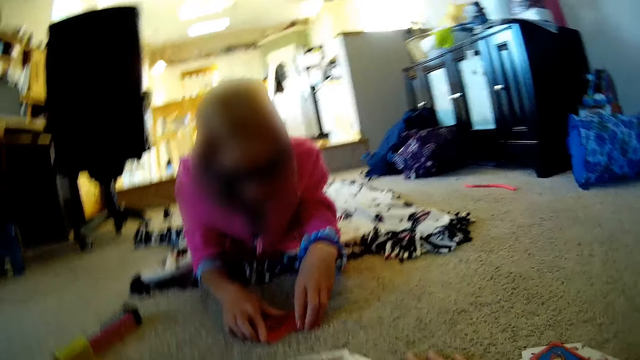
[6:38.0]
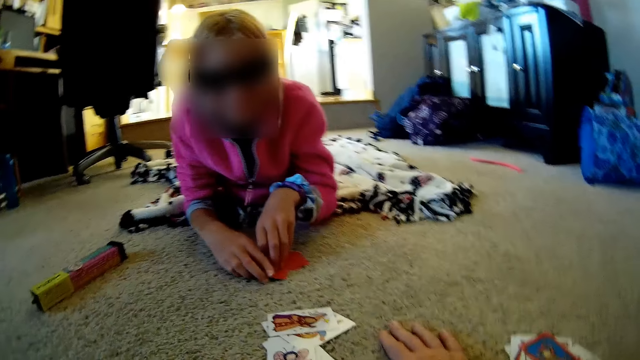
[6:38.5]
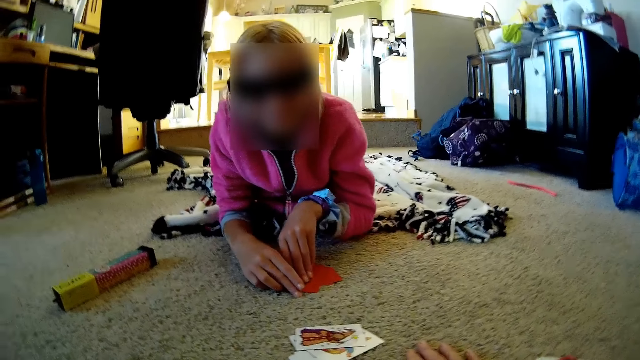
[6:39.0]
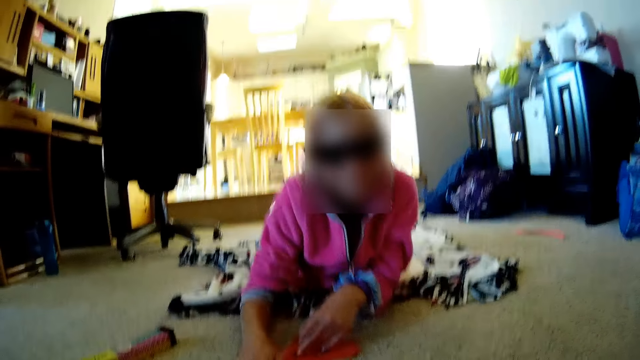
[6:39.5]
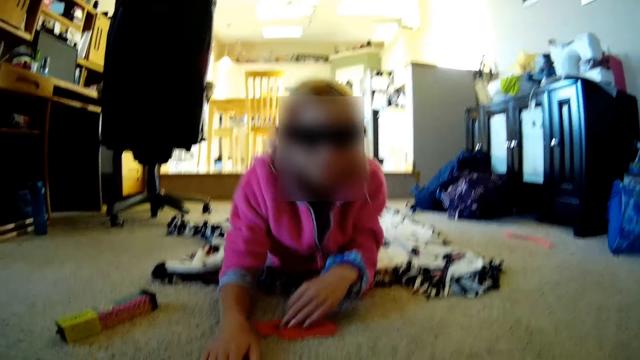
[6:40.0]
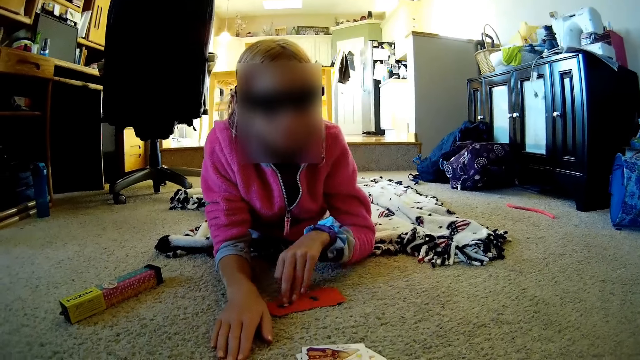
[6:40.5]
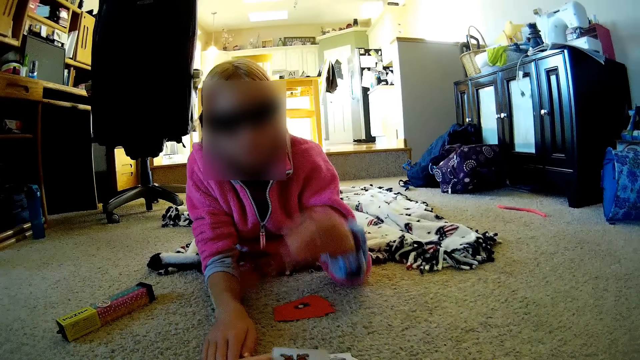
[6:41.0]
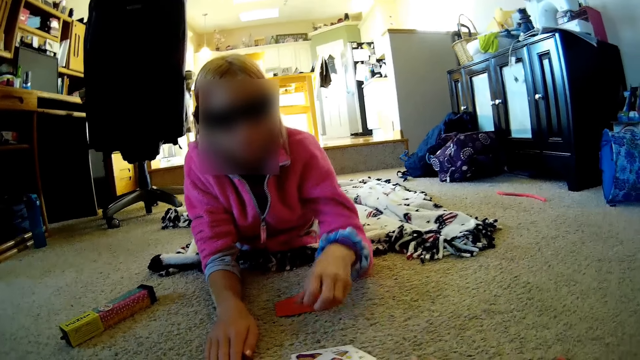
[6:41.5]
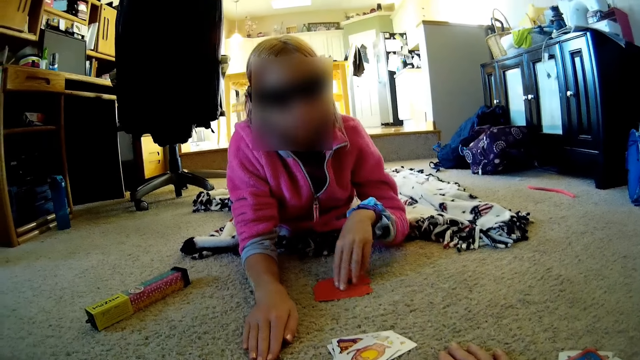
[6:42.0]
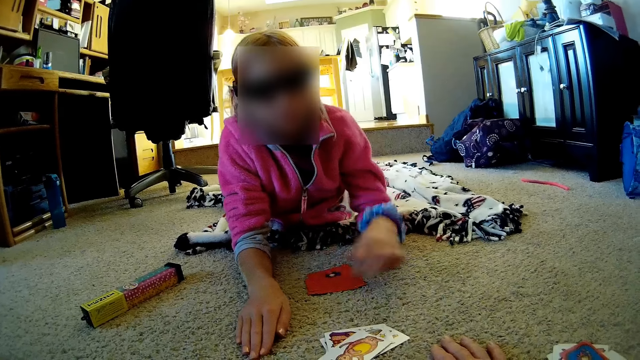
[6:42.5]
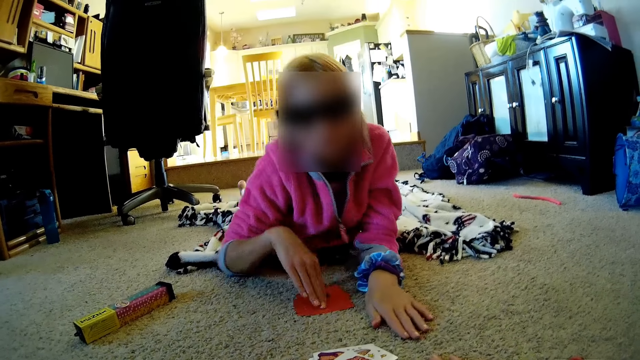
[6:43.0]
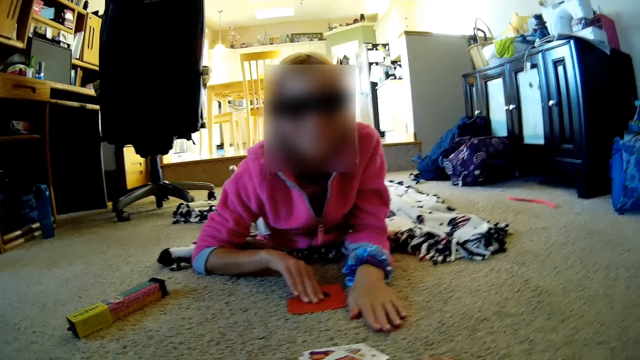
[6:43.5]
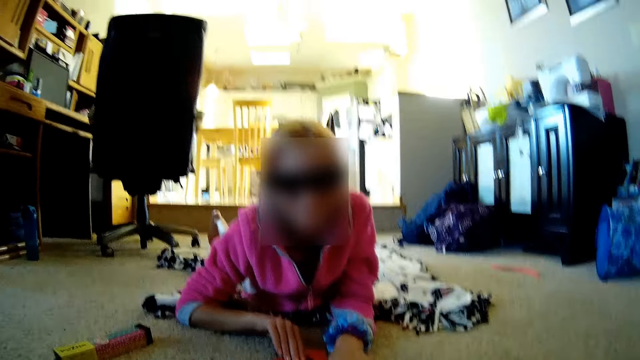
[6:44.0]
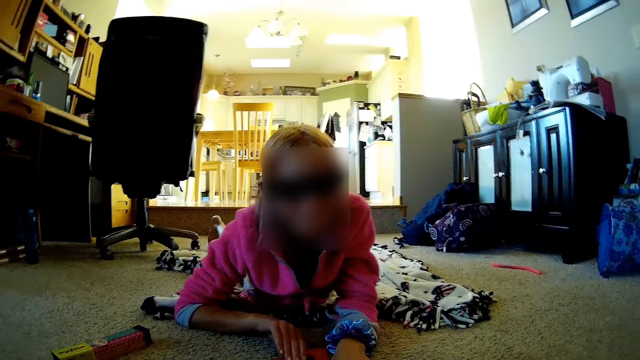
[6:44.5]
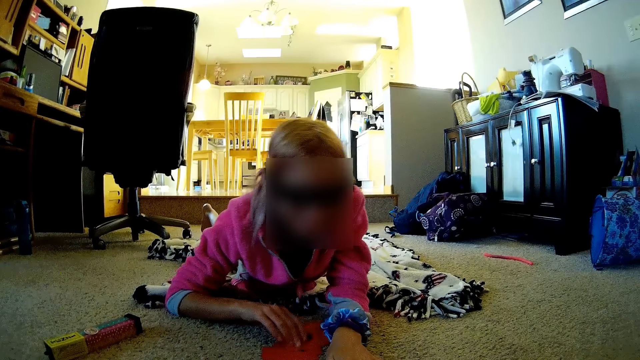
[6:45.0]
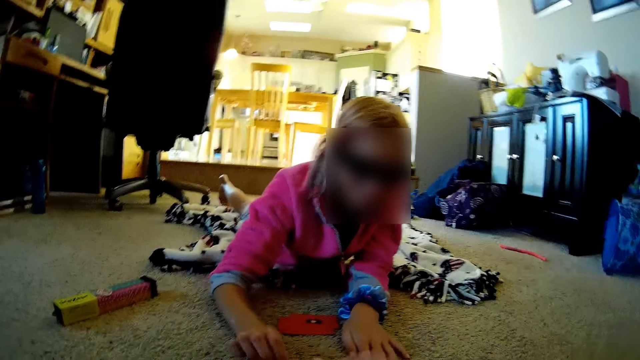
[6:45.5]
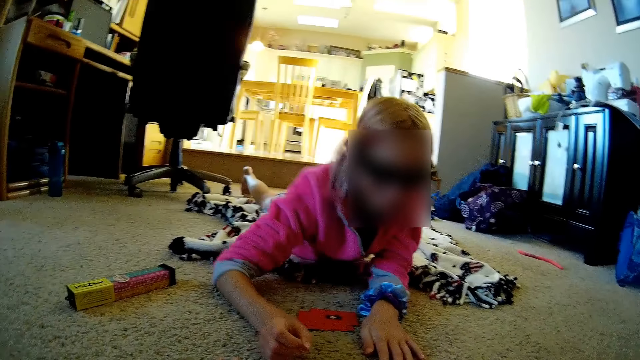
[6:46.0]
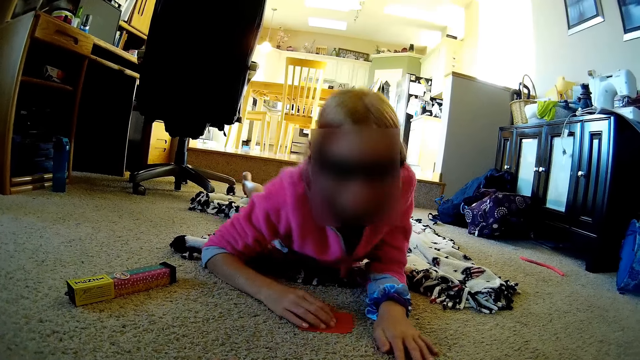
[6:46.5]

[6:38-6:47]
The lady puts her right hand on the floor, holds a card, and places the card. The lady plays a cards game with the camera wearer. The lady holds a card, exchanges the hands, and places a card.

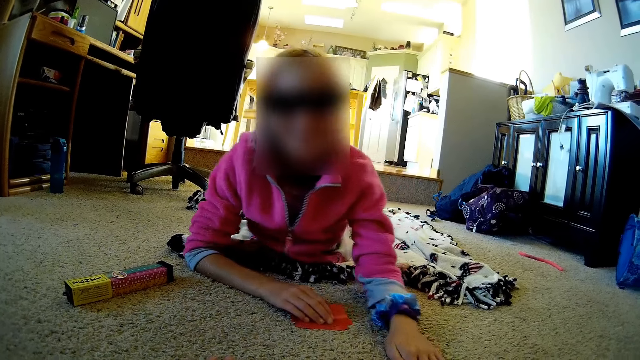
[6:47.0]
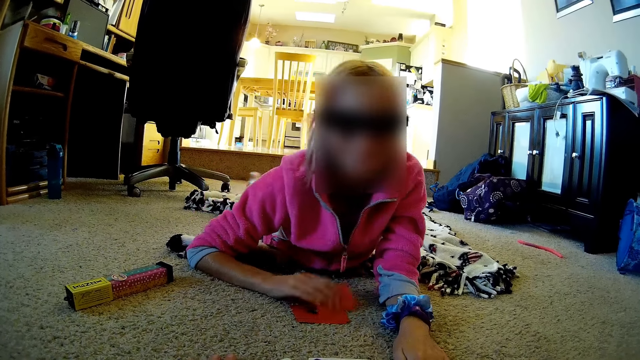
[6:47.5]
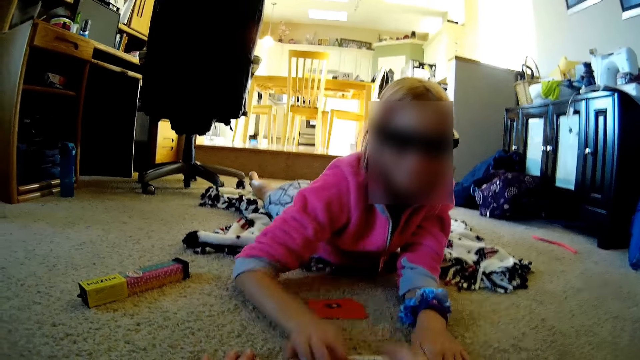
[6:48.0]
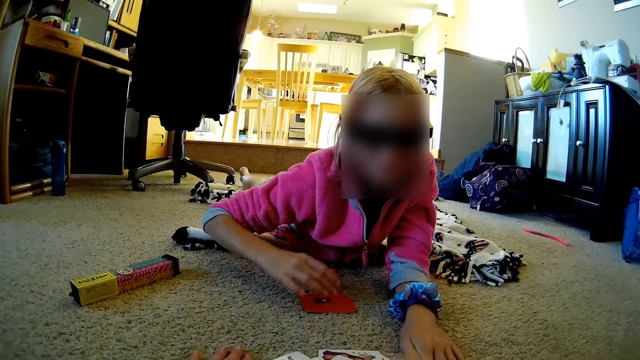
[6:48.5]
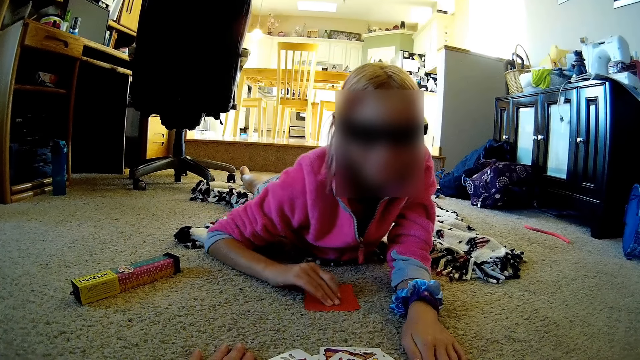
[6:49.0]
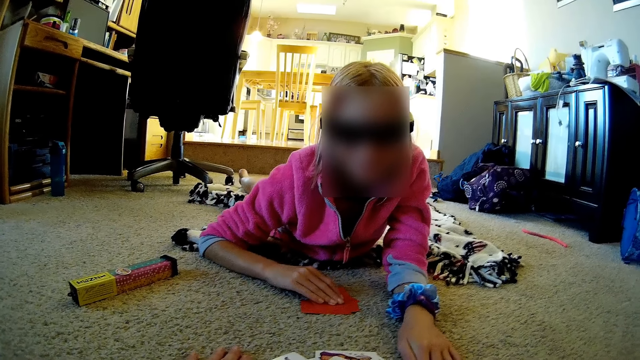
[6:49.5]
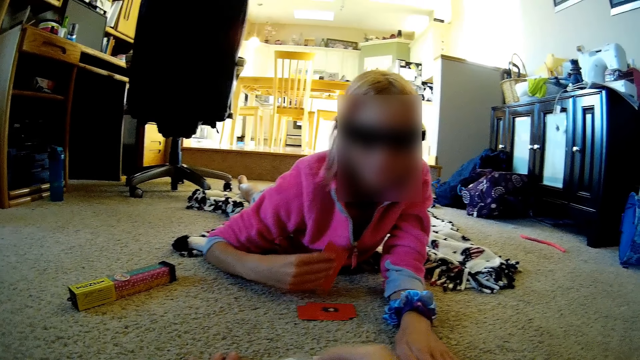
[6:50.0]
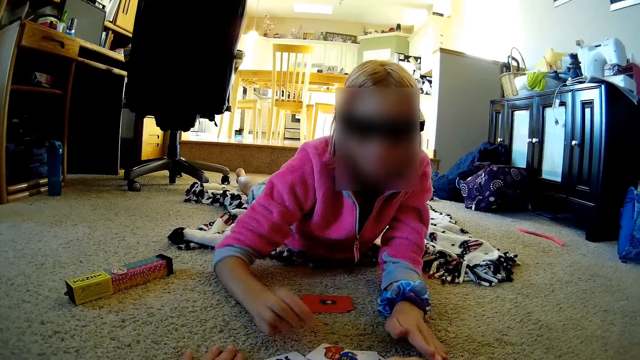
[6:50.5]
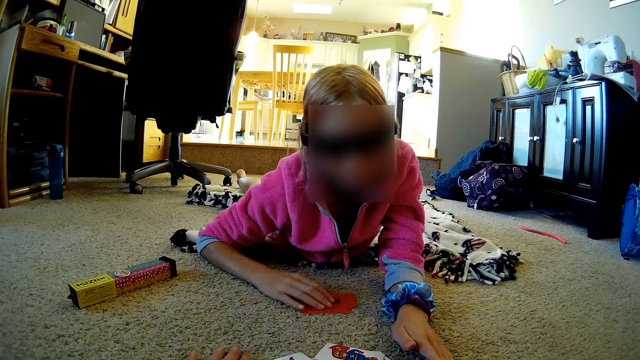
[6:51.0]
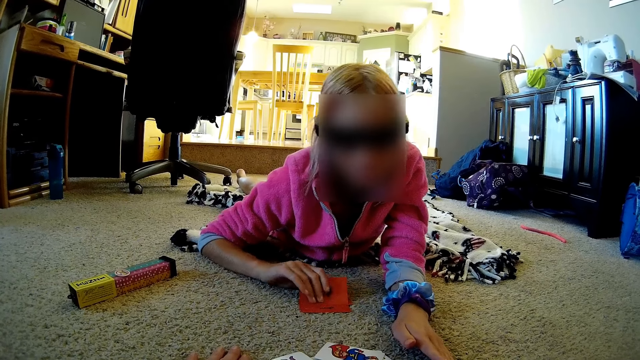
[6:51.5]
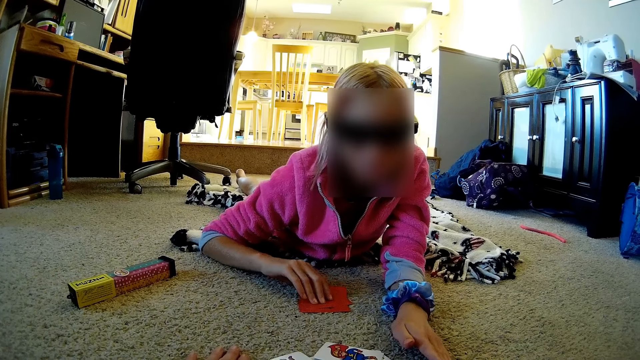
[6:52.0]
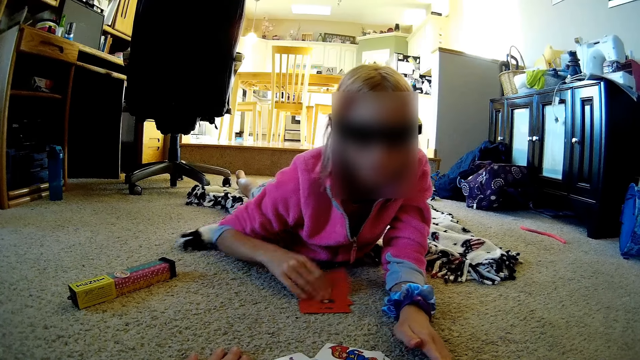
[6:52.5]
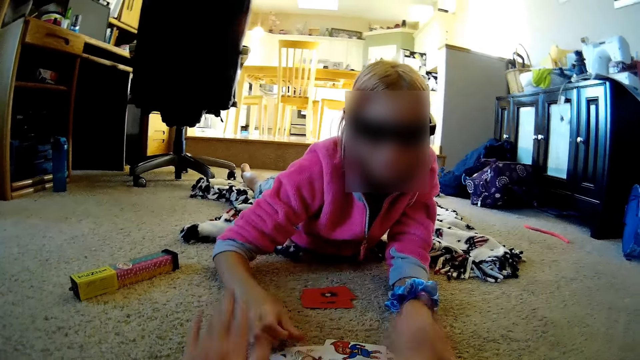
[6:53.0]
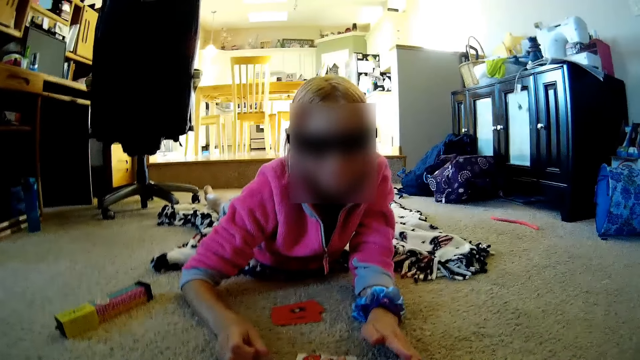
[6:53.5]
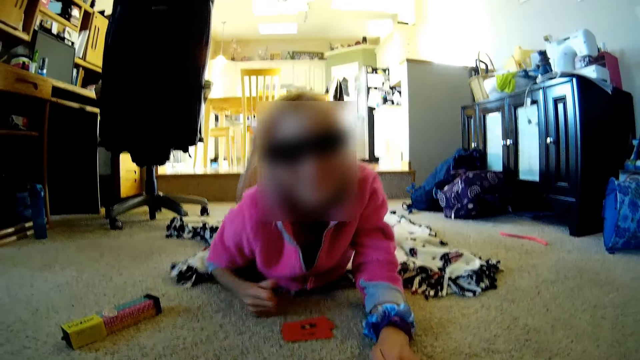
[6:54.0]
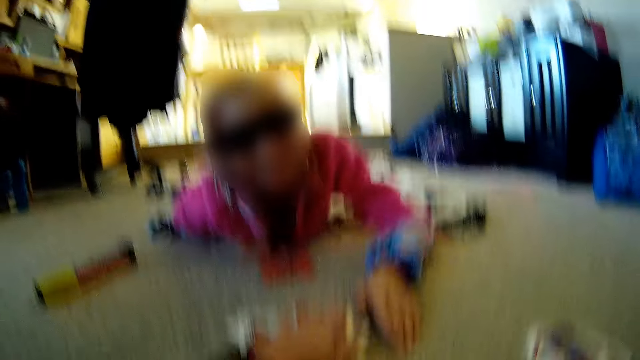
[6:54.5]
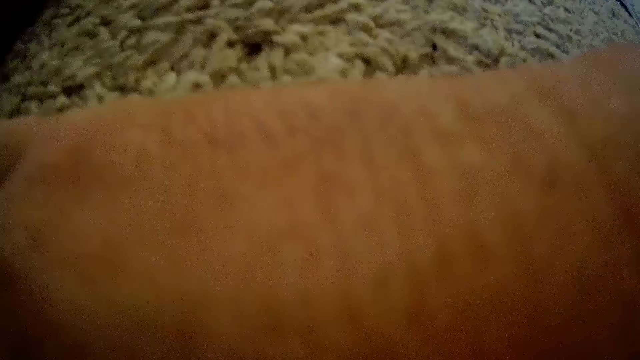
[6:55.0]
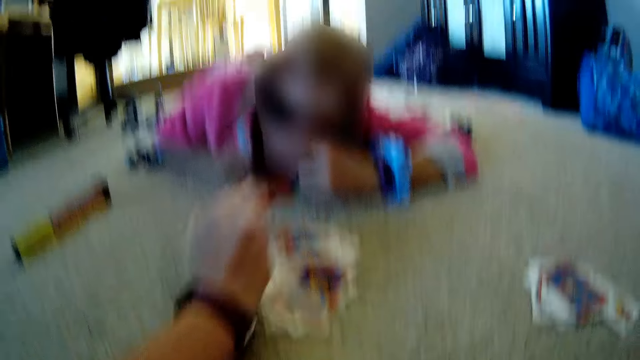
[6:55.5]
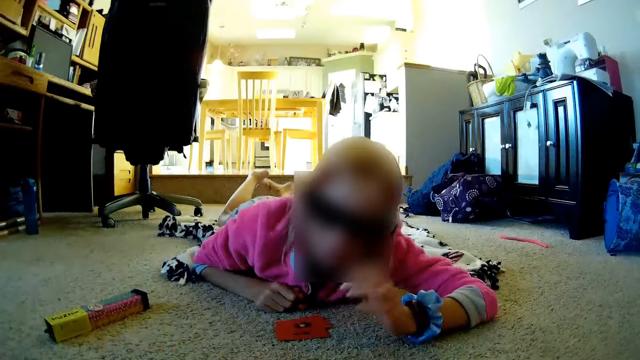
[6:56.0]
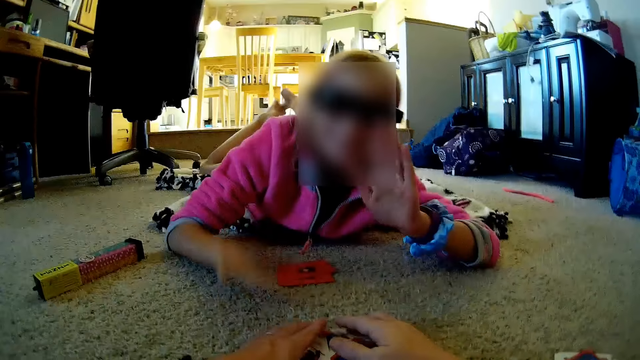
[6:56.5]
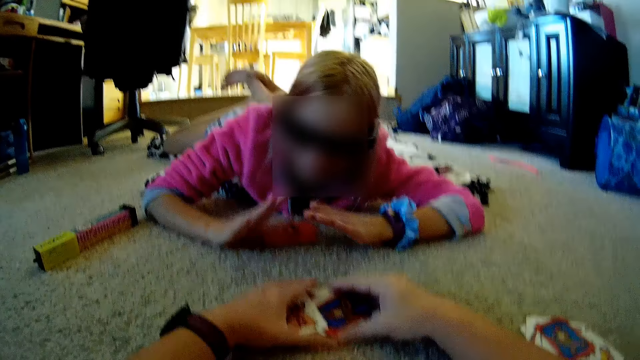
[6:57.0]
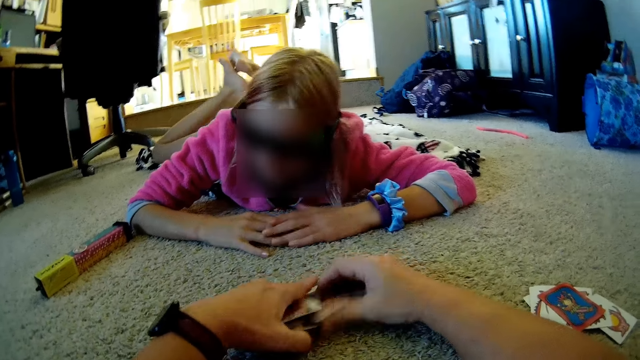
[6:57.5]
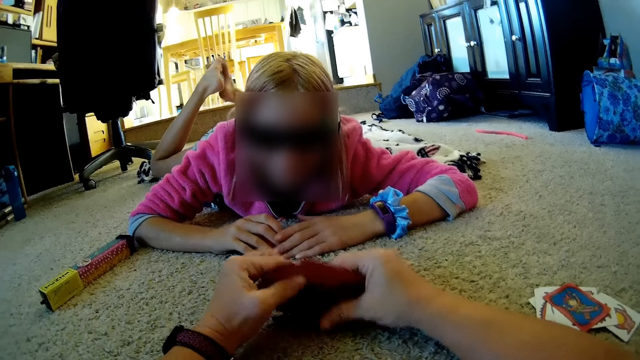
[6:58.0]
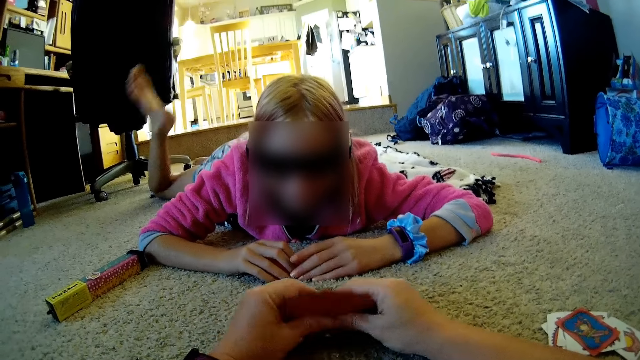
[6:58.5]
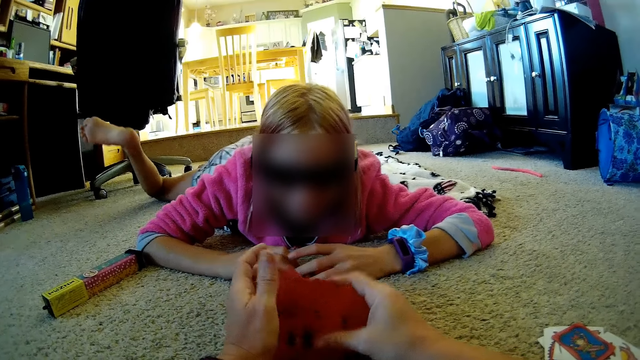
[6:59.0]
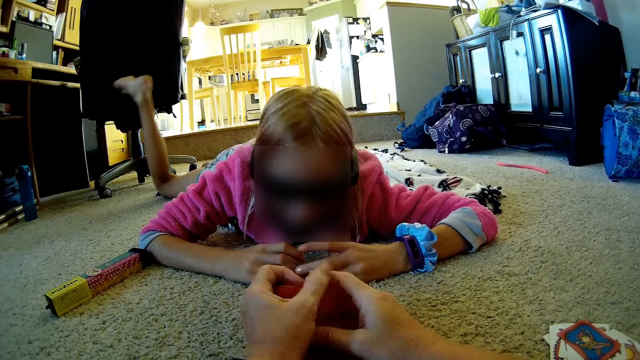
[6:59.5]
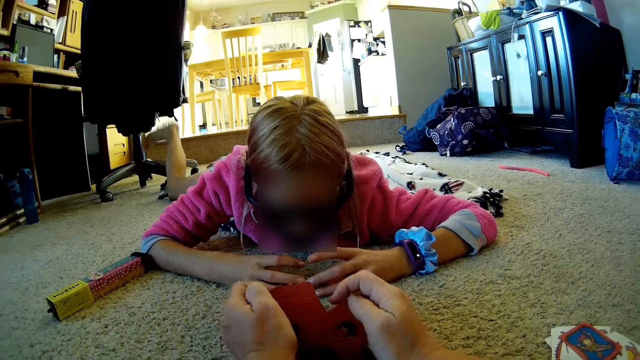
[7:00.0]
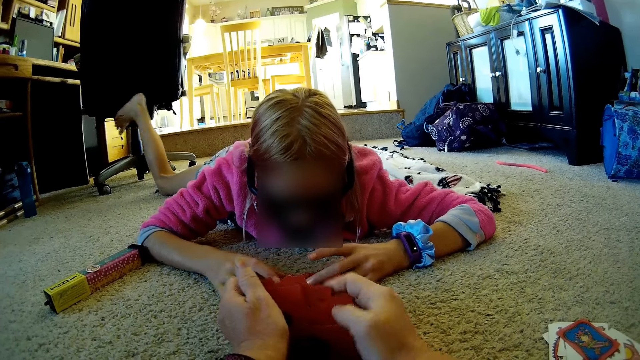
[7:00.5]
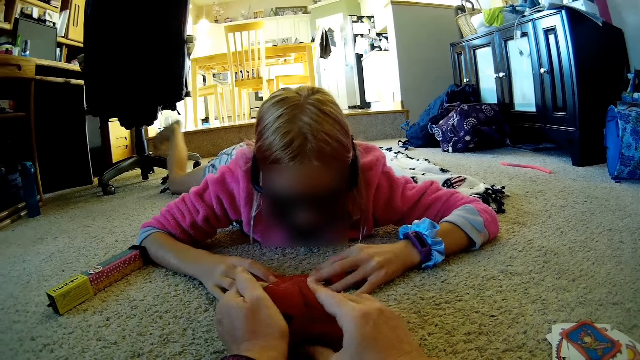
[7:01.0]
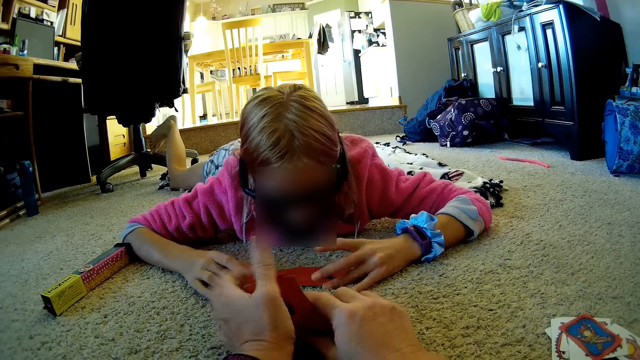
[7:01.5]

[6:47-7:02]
The lady holds a card and plays the card. The camera wearer plays a card. The lady holds a card. The camera wearer plays a card. The lady holds a card. She holds a card again. The lady plays a card. The camera wearer plays a card and taps the cards. The lady moves the hand and puts up both hands. The camera wearer dialogues with the lady. The lady puts down the hands. The camera wearer collects the cards on the floor. They arrange the cards and reshuffle the cards.
